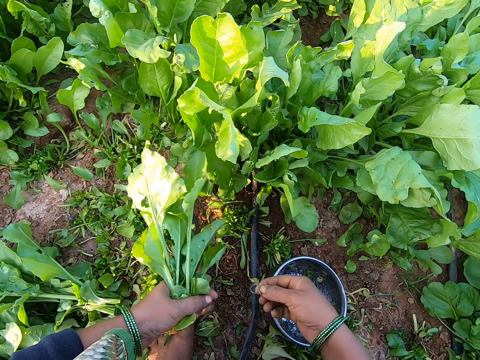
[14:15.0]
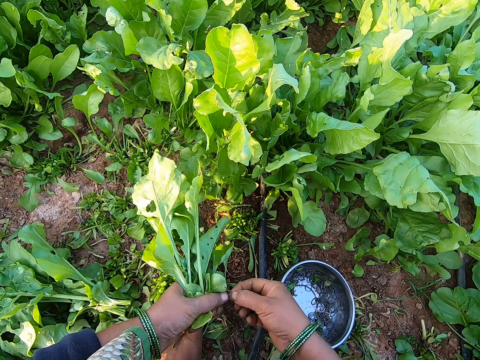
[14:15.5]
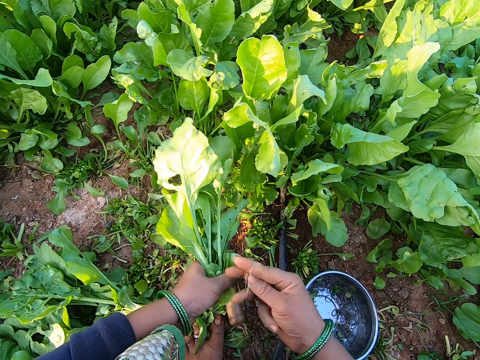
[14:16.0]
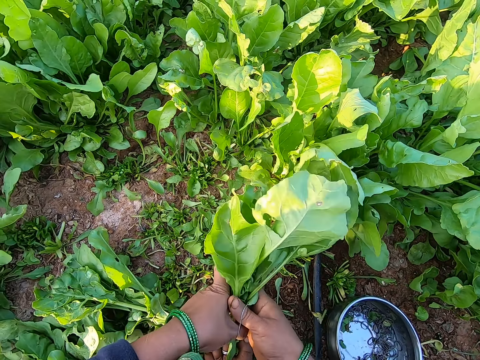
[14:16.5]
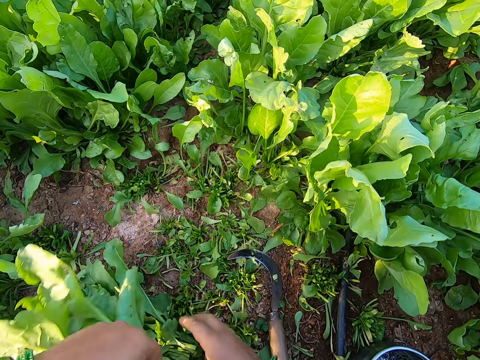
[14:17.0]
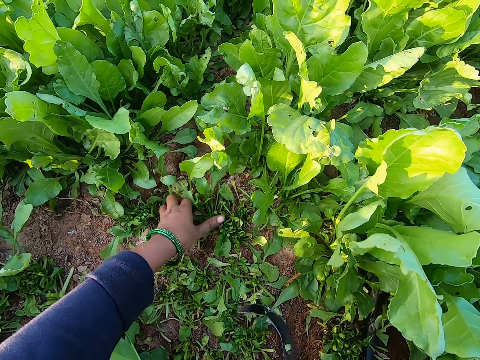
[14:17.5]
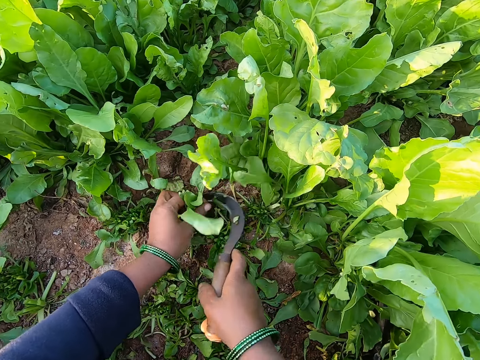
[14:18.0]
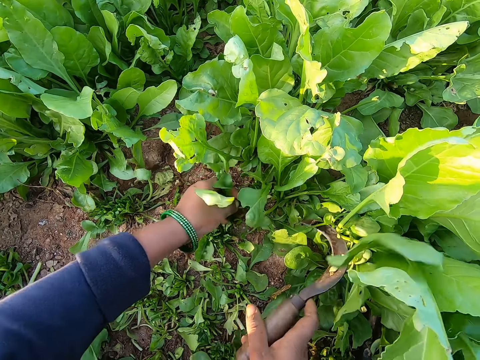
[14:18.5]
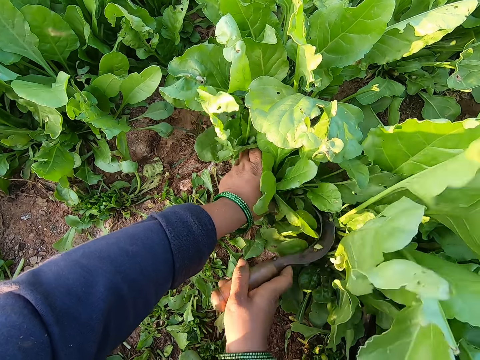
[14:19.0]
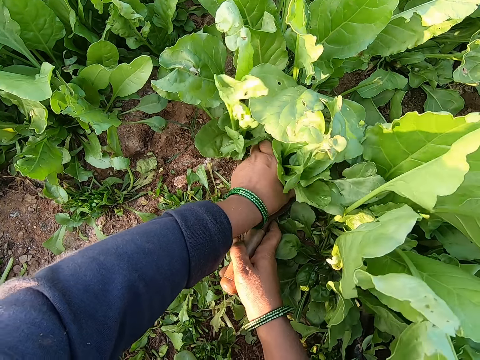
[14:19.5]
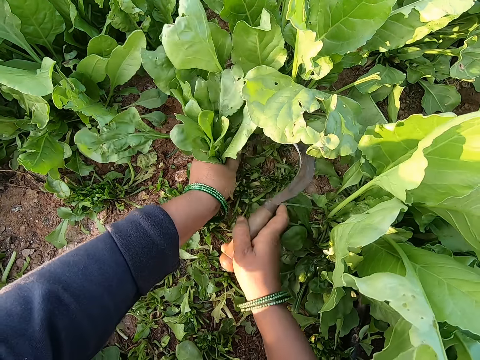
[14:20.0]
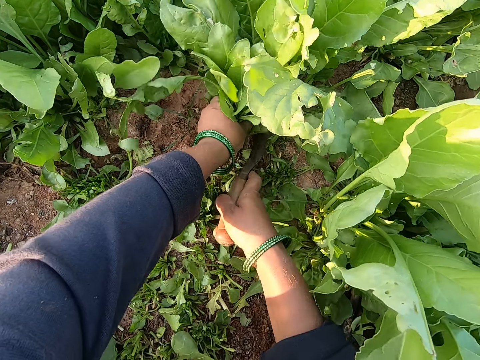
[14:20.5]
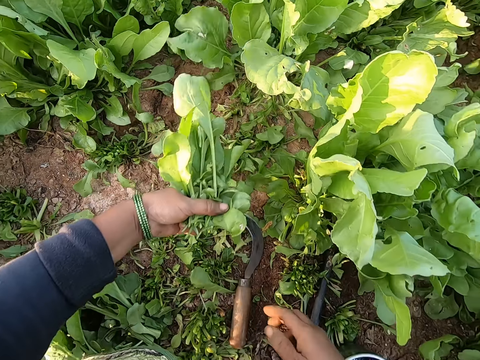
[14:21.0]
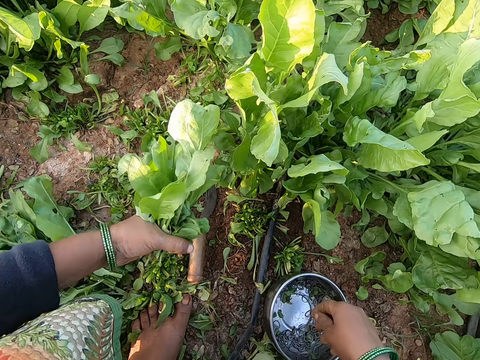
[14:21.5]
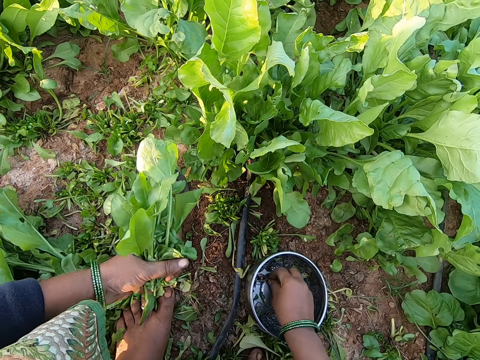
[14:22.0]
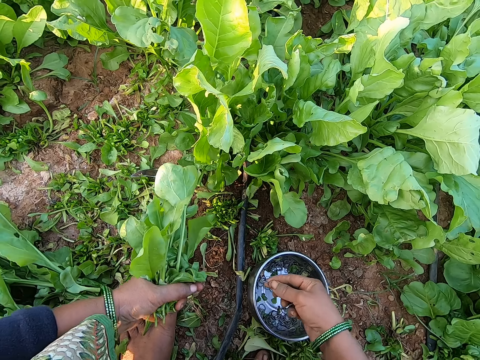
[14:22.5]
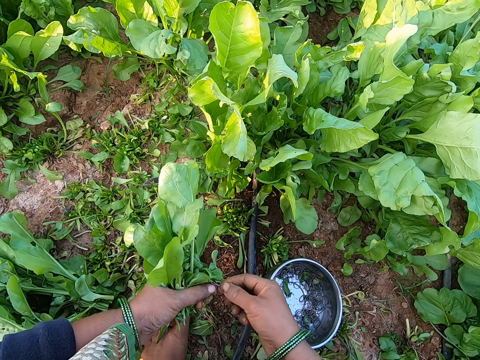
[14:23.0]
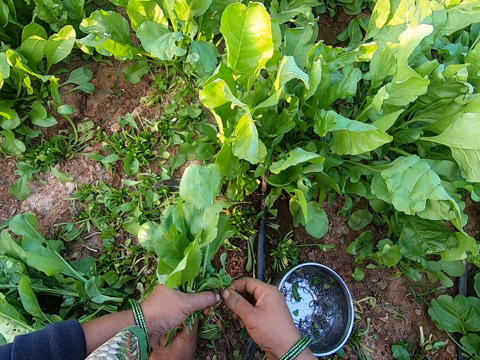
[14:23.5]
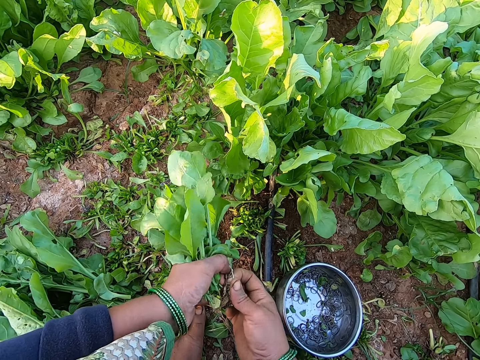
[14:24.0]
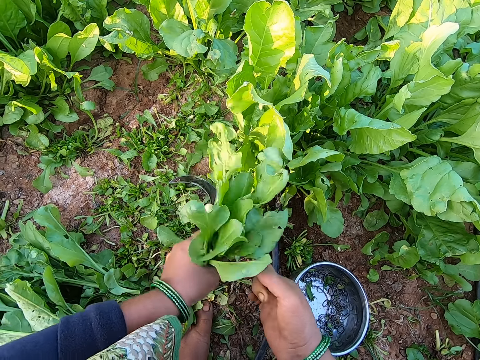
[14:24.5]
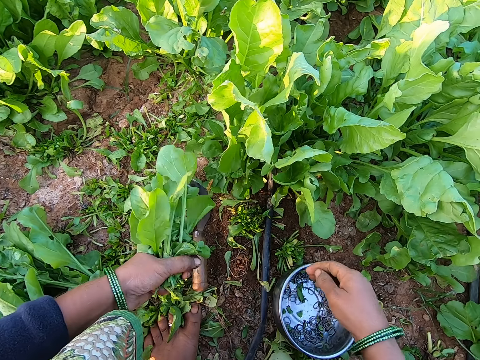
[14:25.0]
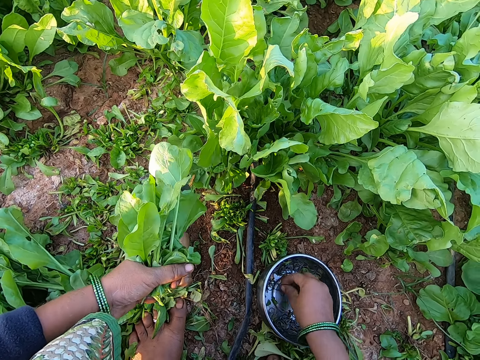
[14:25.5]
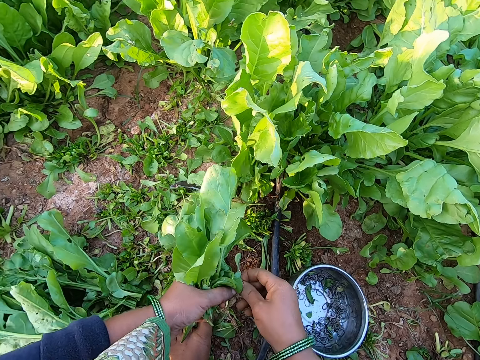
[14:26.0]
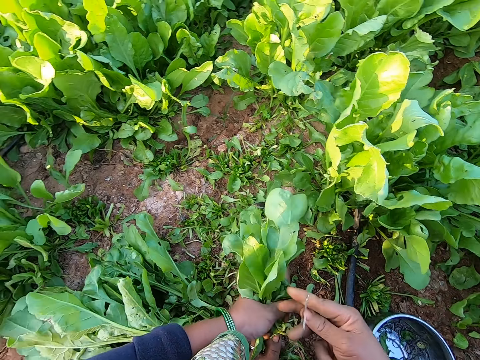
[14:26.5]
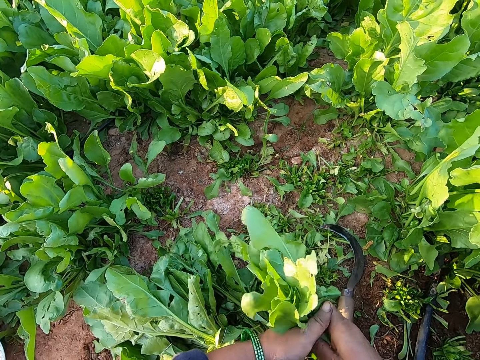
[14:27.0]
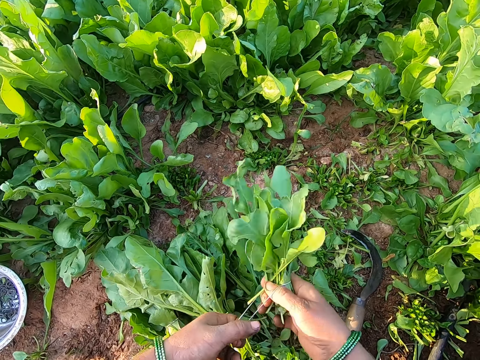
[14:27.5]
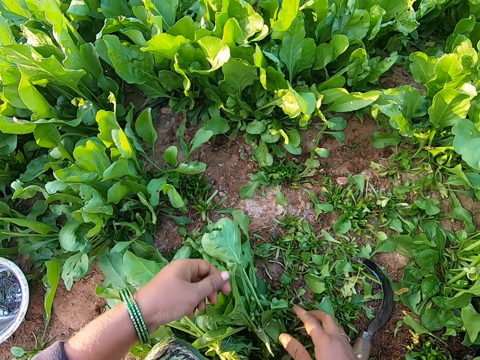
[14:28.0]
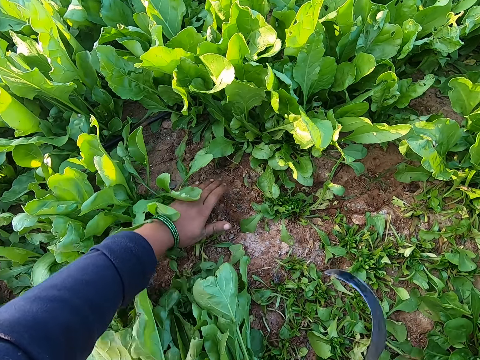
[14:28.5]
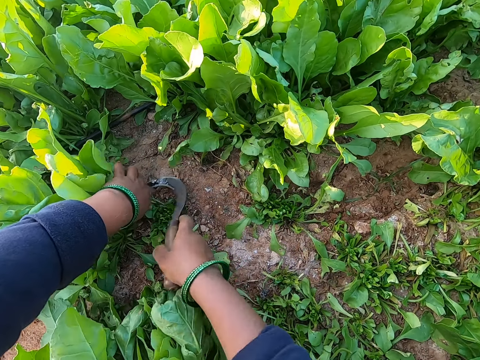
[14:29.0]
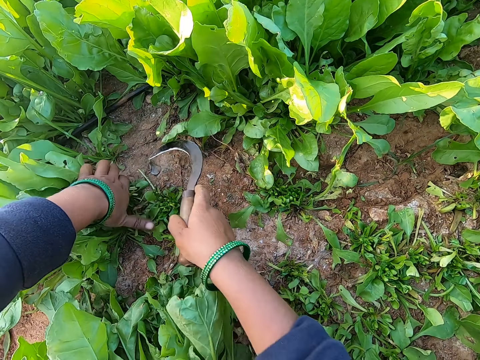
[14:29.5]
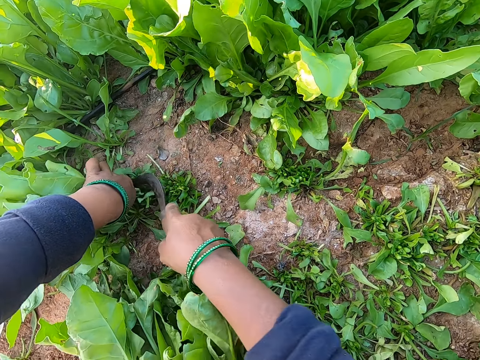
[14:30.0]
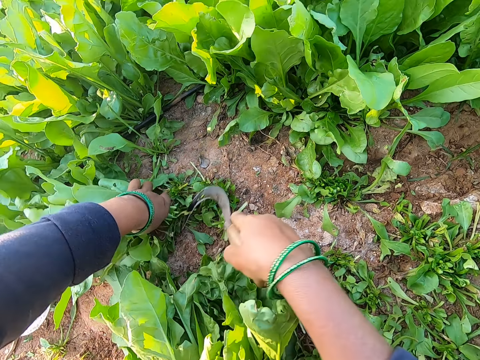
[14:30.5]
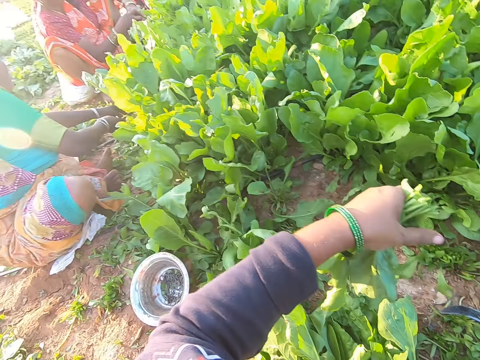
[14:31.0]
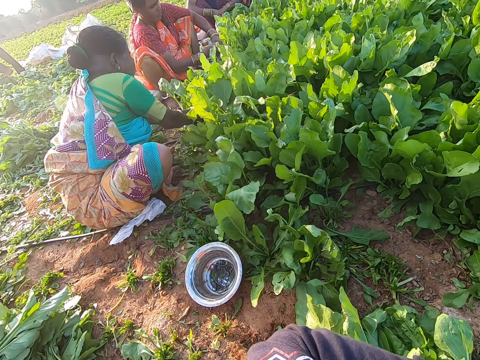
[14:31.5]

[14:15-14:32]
The camera wearer picks a rubber band in the container on the ground with her right hand. She wraps the plant in her left hand with the rubber band in her right hand. She adjusts the band. She drops the plant in her left hand. She picks the sickle on the ground with her right hand. She grabs a plant with her left hand. She cuts the plant with the sickle in her right hand. She drops the sickle in her right hand. She picks a rubber band in the container on the ground with her right hand. She extends the rubber band with both hands. She adjusts the band. She picks a rubber band in the container on the ground with her right hand. She adjusts the band. She wraps the plant in her left hand with the rubber band in her right hand. She drops the plant in her right hand on the ground. She picks the sickle on the ground with her right hand. She grabs a plant with her left hand. She cuts the plant with the sickle in her right hand.

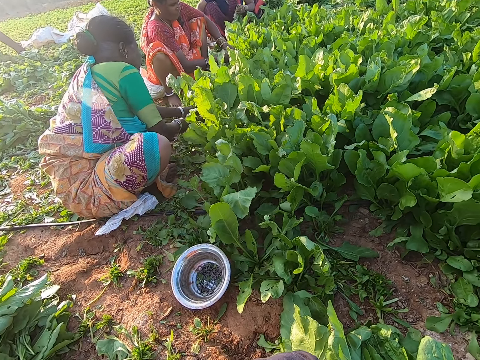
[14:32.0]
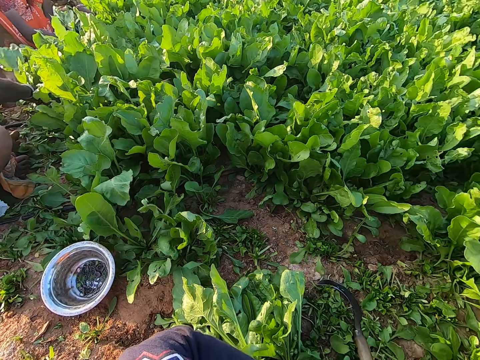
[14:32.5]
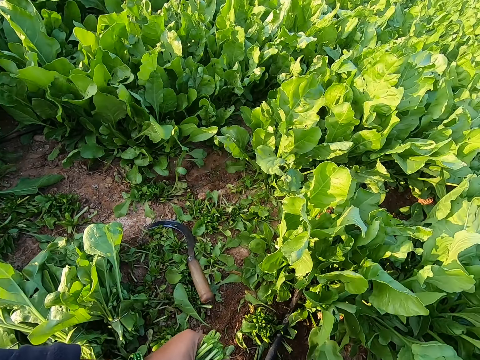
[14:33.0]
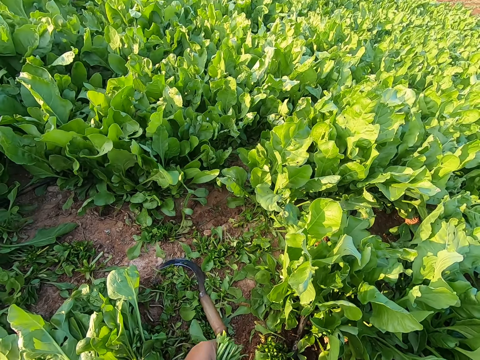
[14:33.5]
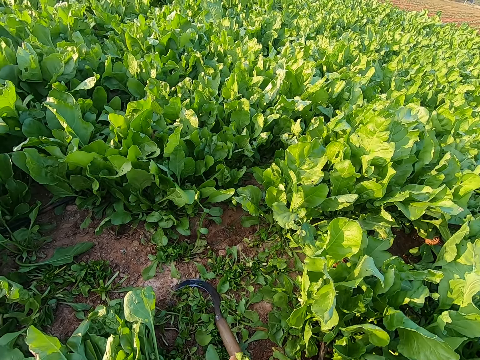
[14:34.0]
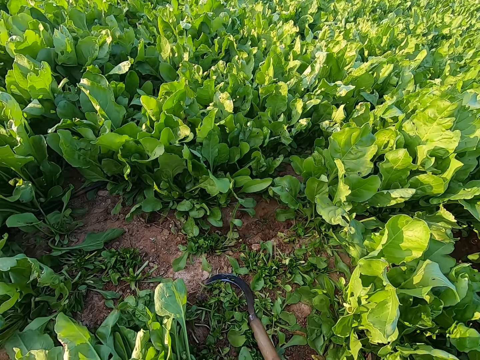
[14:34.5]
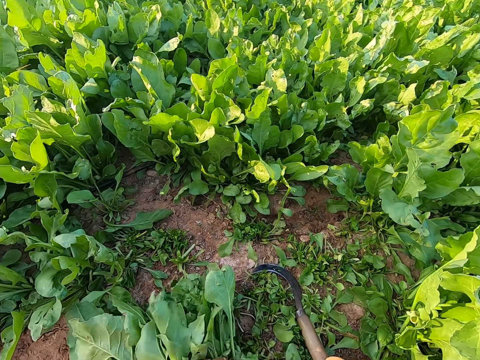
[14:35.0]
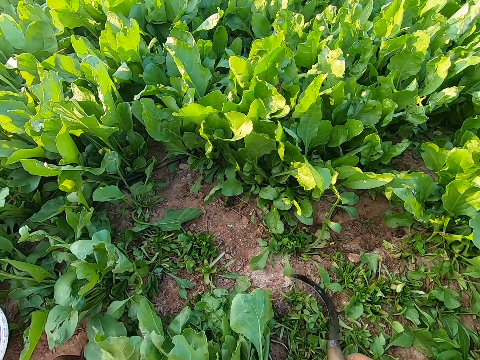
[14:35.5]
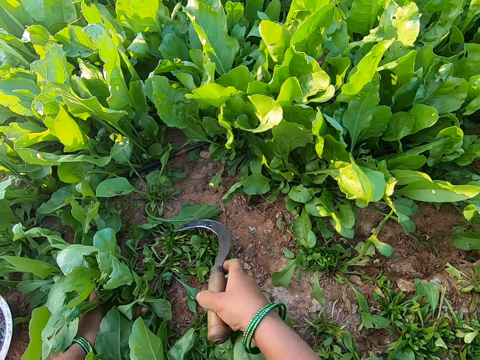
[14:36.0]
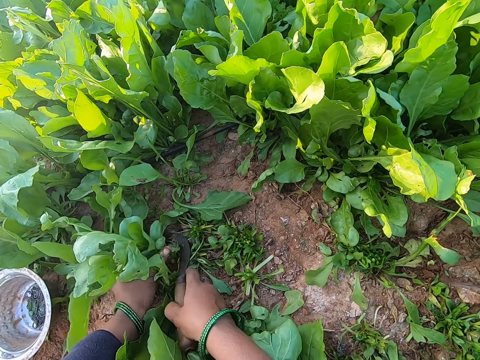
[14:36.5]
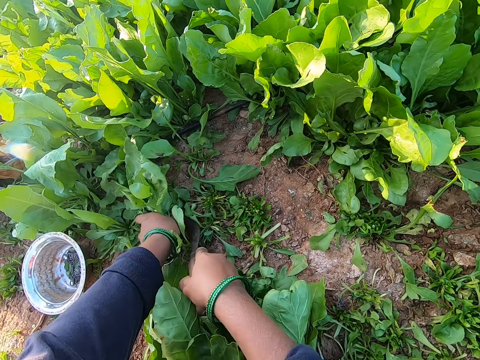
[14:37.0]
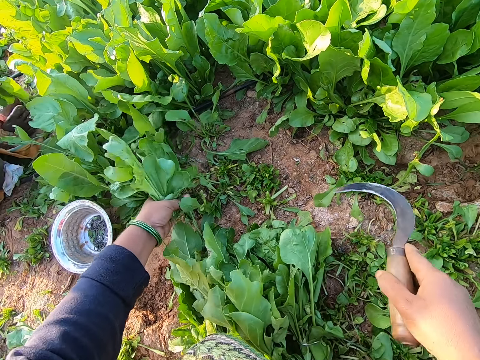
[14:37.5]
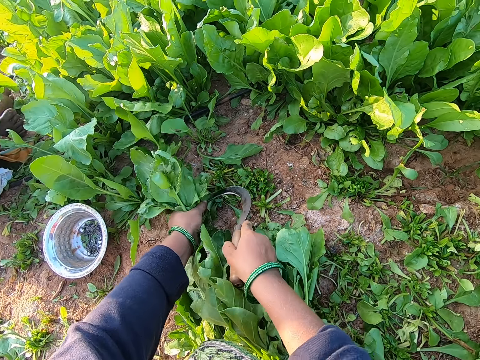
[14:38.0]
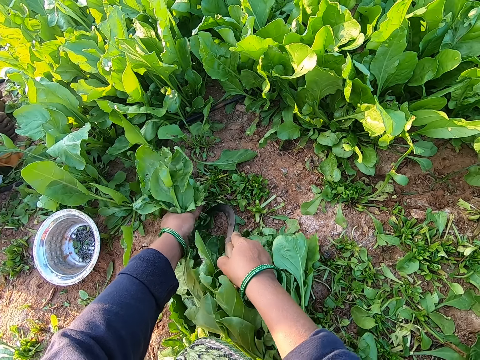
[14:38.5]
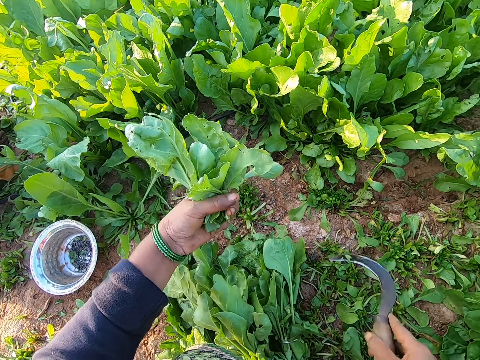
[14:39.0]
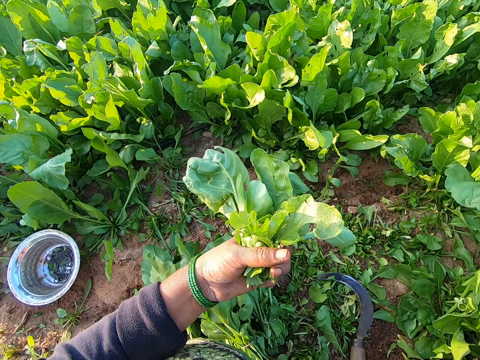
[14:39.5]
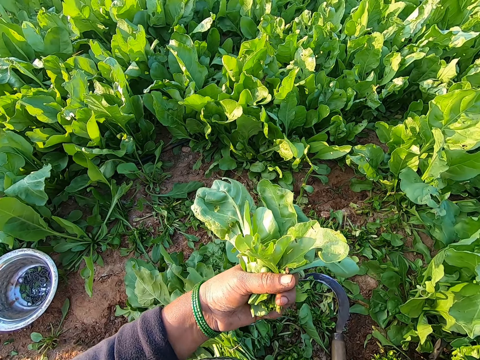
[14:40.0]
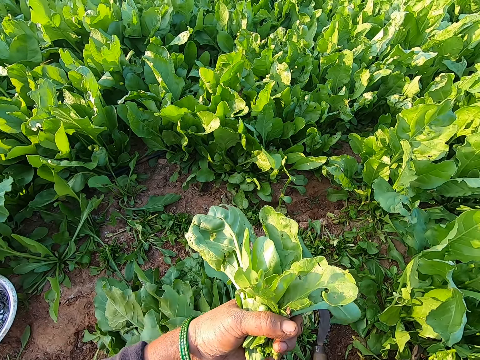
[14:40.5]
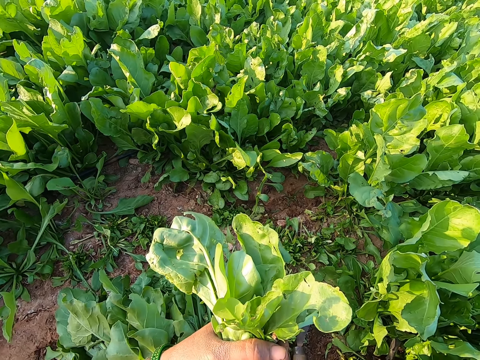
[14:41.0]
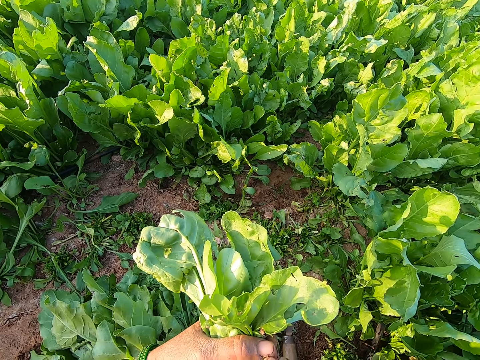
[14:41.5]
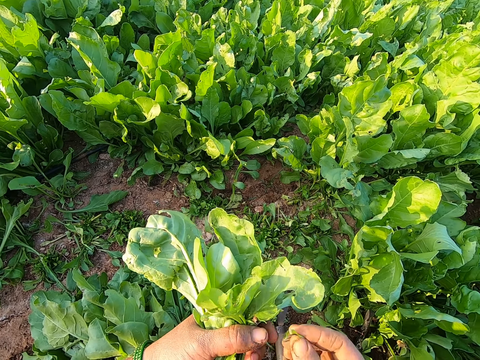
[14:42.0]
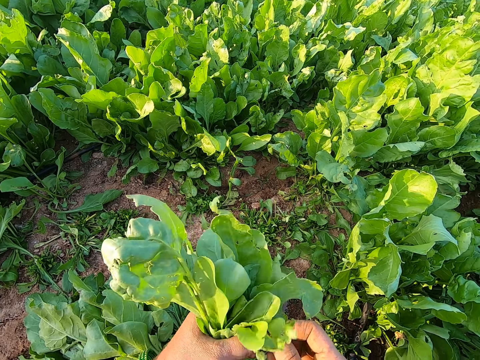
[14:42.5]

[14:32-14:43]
The camera wearer turns to the side. She drops the plant in her left hand. She picks up the sickle on the ground with her right hand. She grabs a plant with her left hand. She cuts the spinach plant with the sickle in her right hand. She drops the sickle in her right hand on the ground. She extends a rubber band with both hands.
